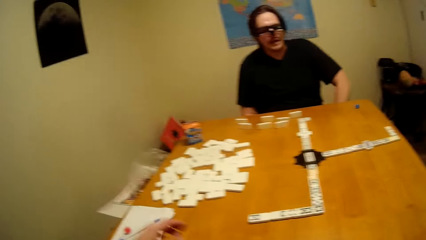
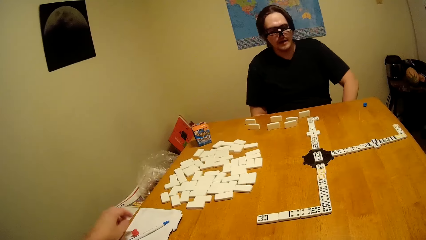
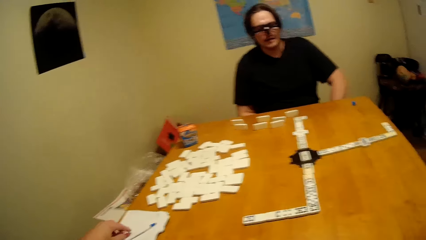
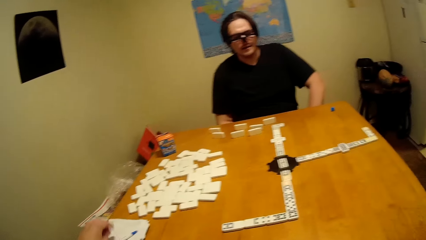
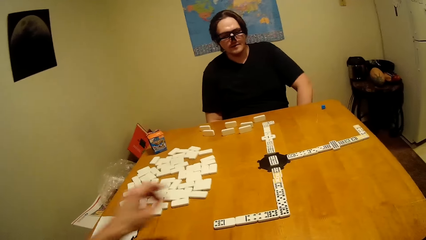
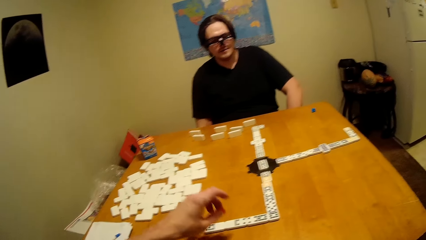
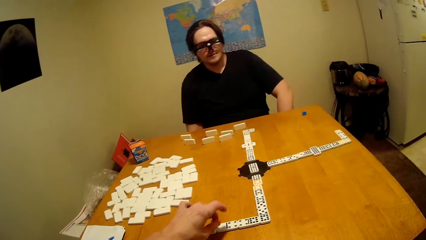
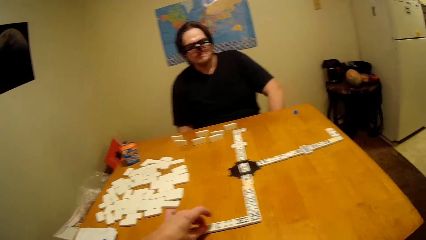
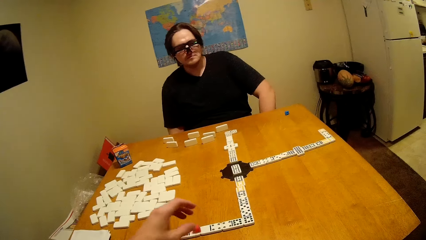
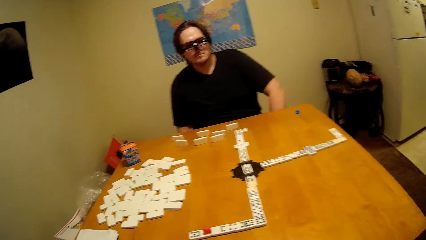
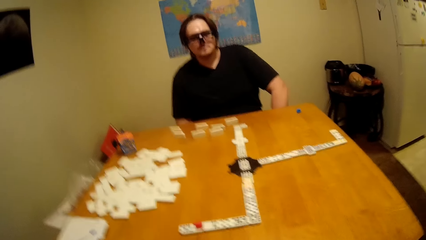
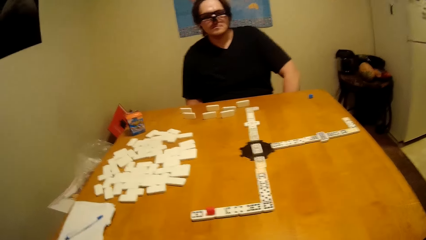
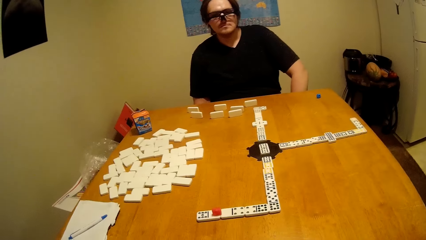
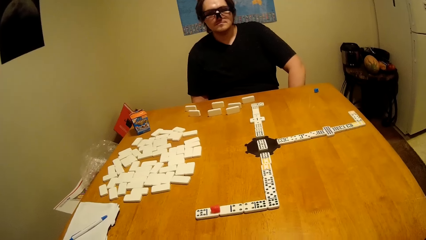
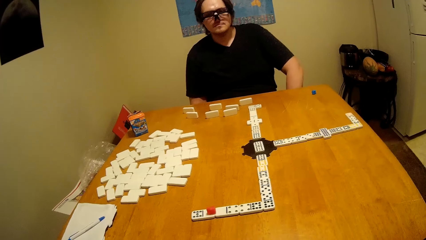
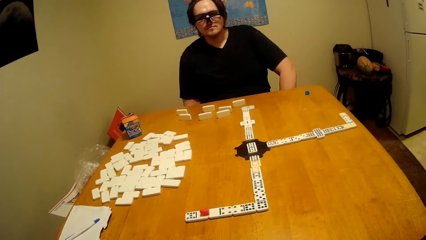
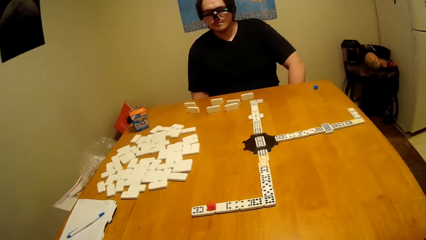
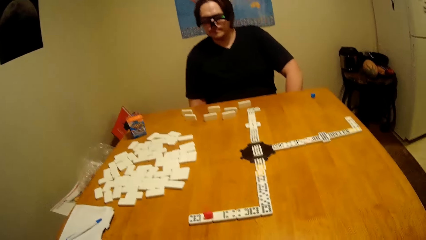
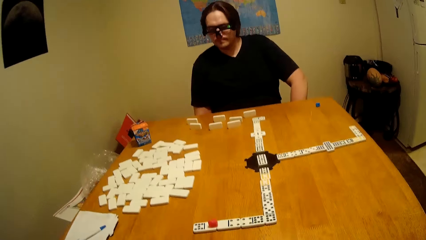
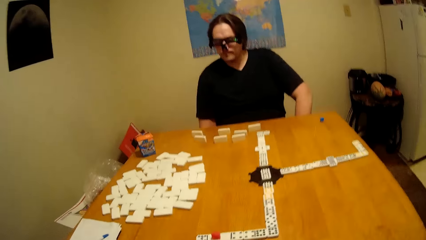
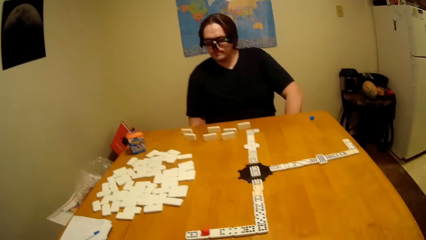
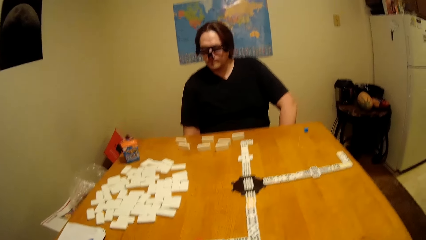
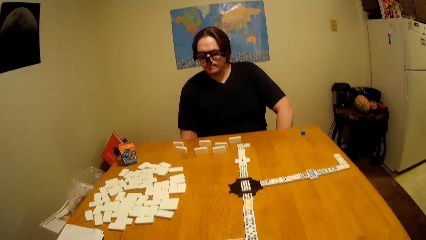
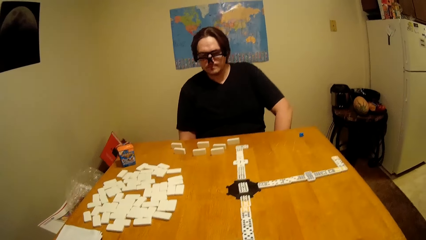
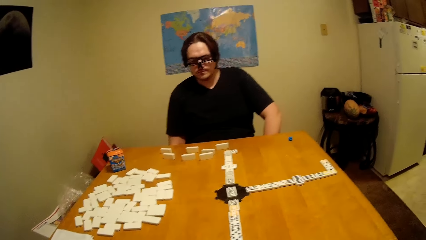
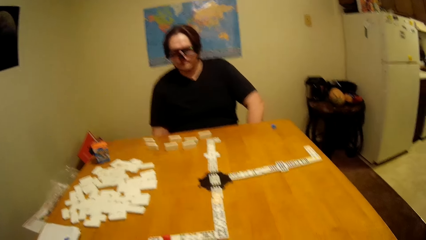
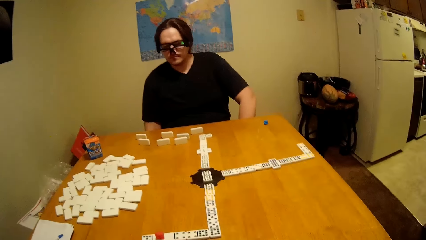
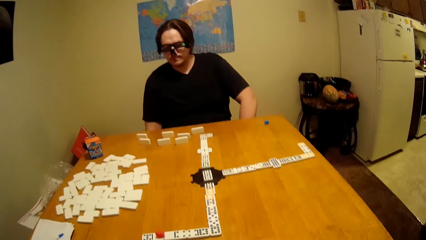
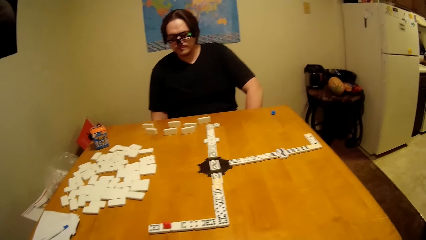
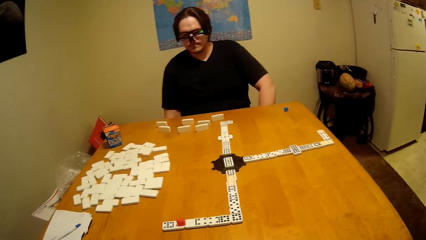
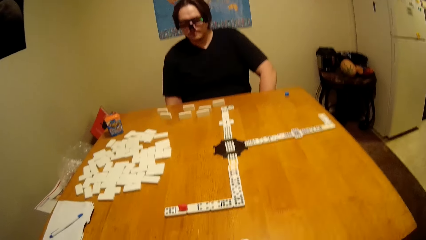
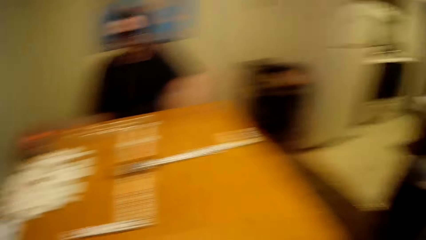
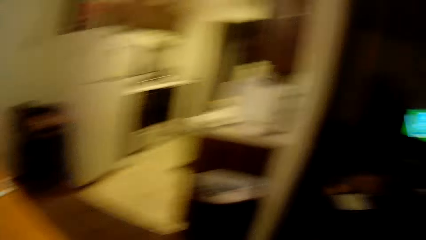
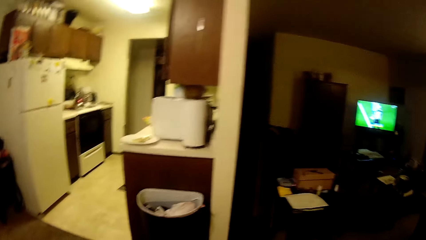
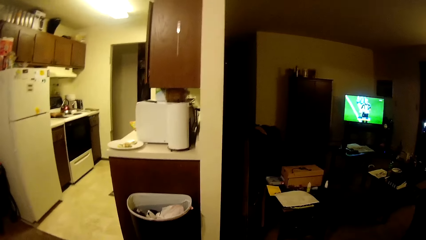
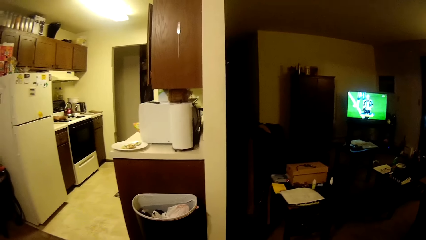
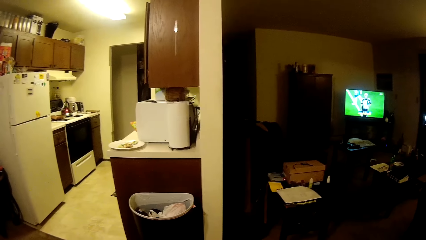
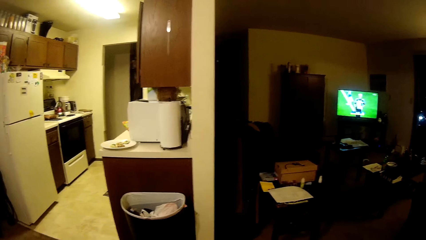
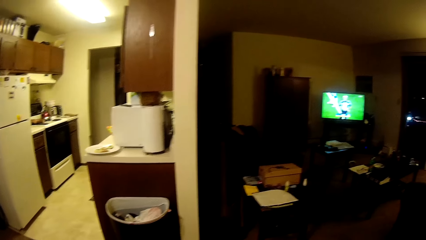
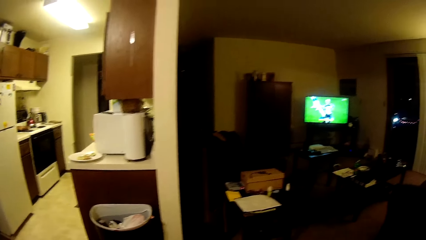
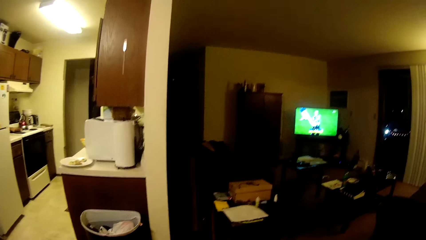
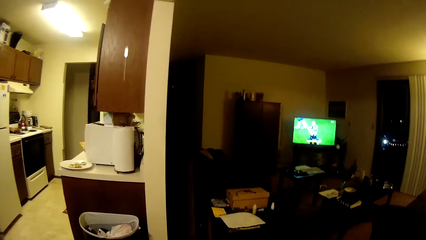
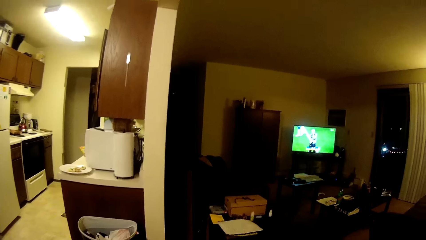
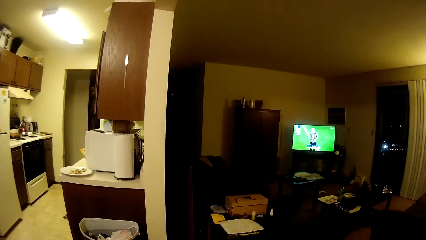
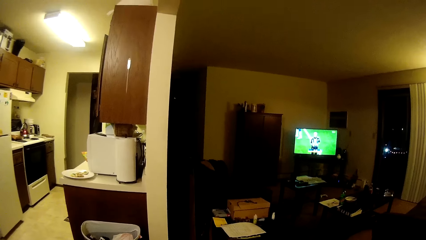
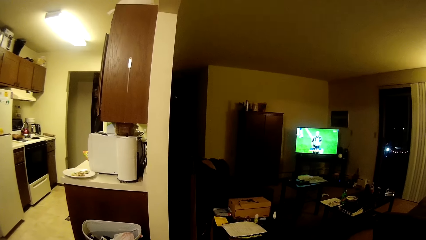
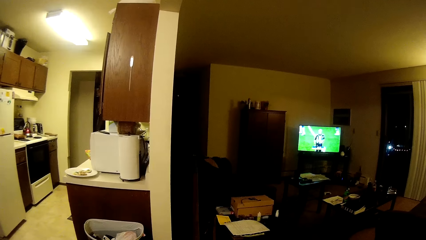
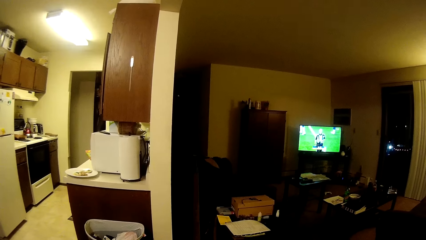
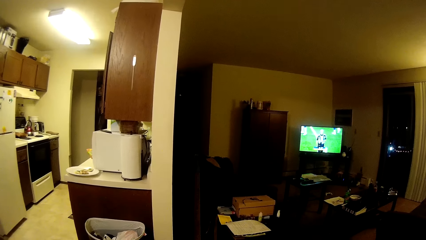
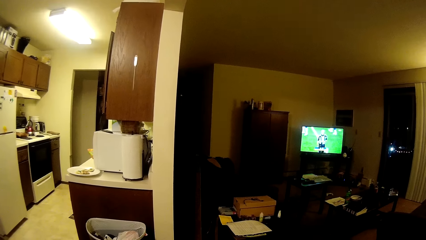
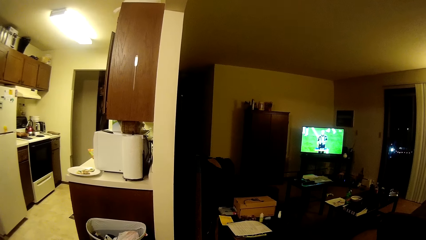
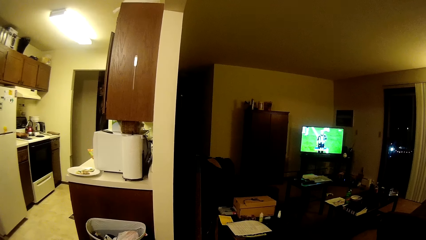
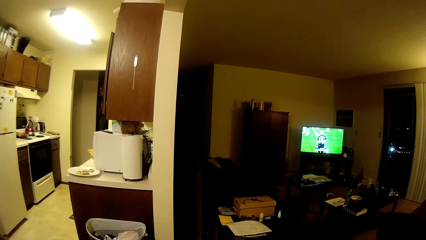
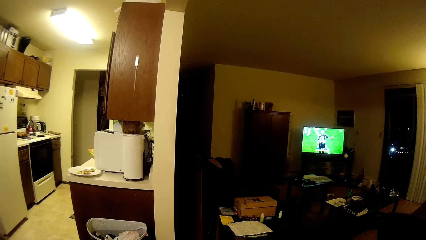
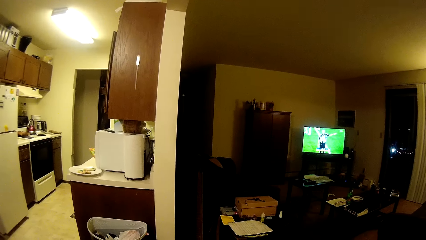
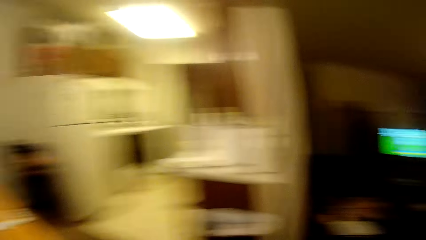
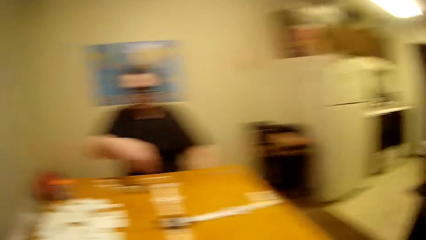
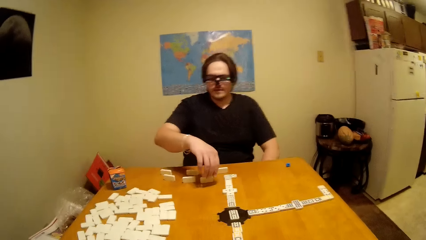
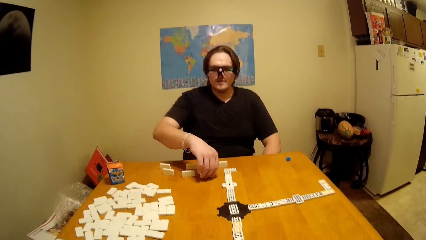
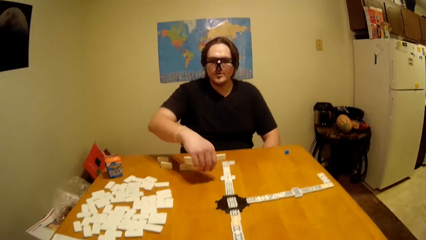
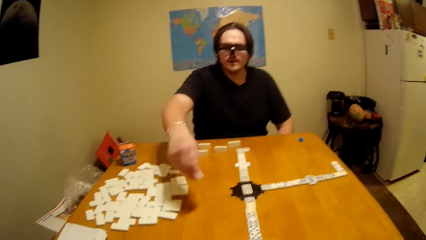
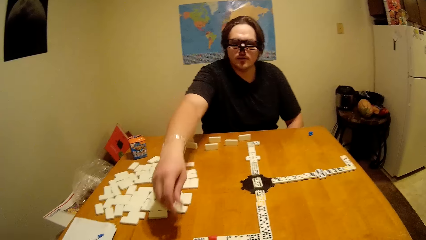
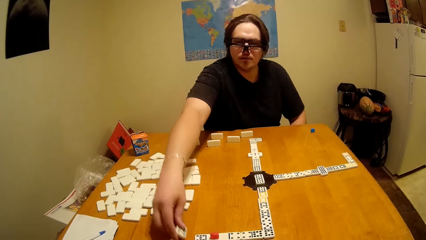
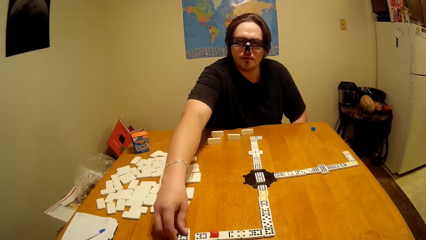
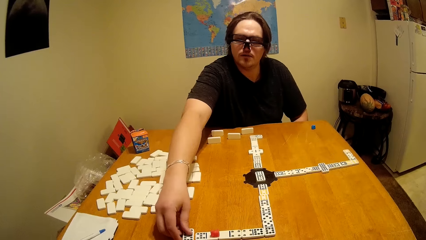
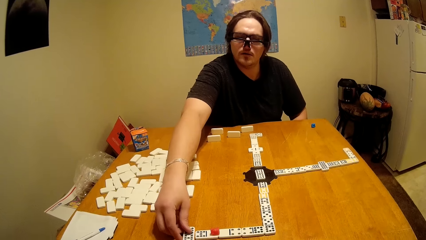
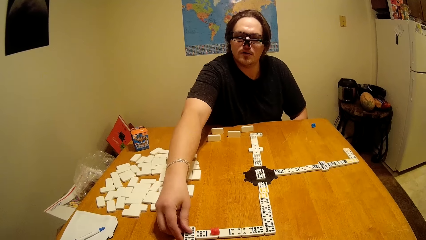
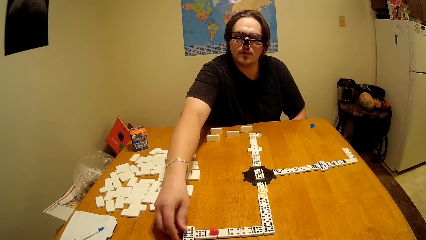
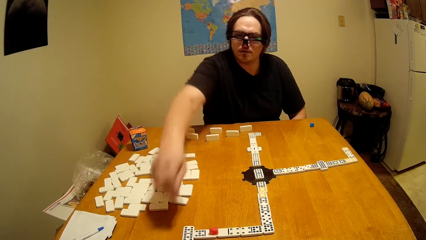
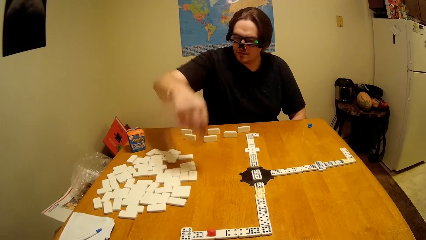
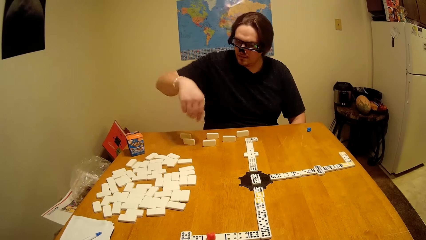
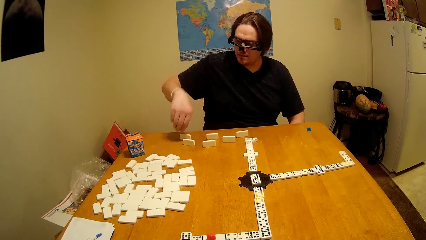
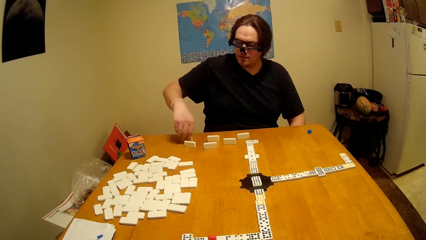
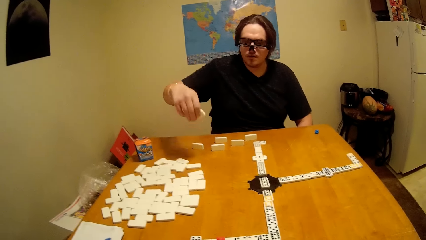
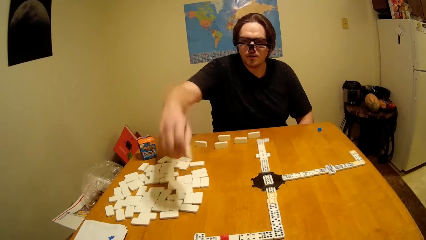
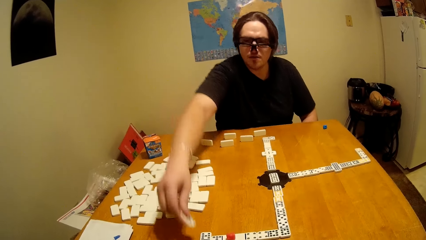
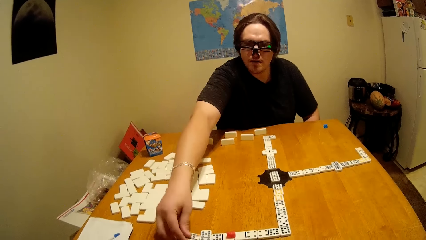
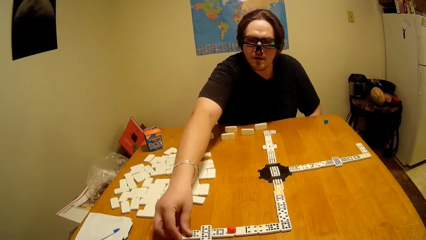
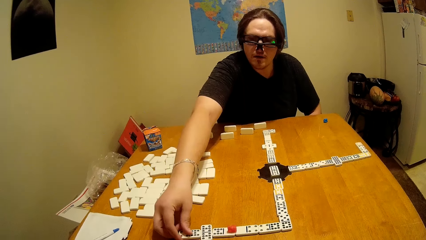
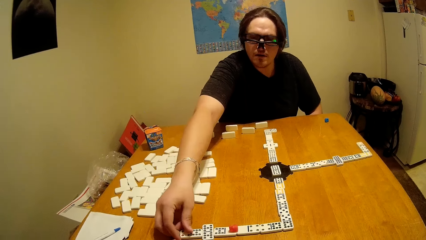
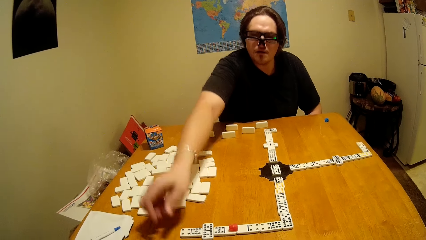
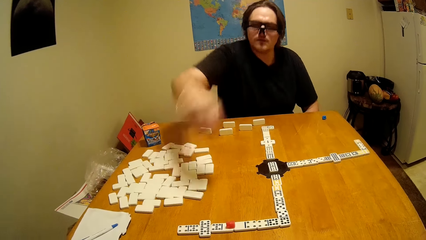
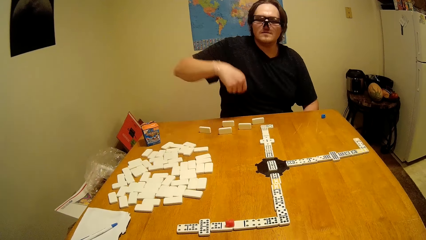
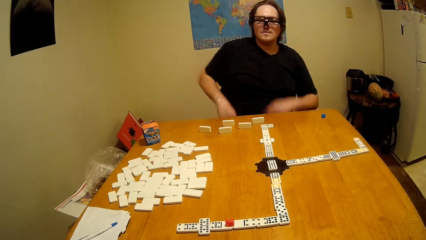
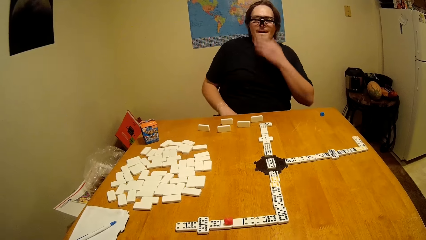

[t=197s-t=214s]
The camera wearer takes the dominoes. They arrange the domino. They look around. They move around the house. A man takes the dominoes piece. He arranges the domino. He puts the dominoes piece down. He takes the dominoes piece. He puts the dominoes piece down.
